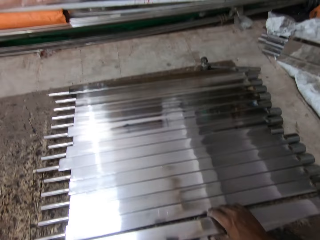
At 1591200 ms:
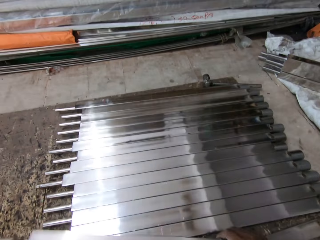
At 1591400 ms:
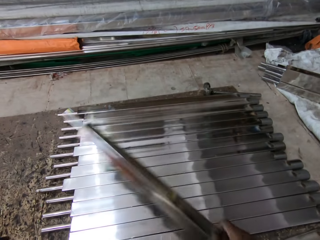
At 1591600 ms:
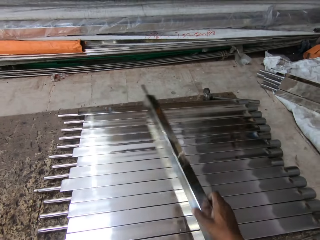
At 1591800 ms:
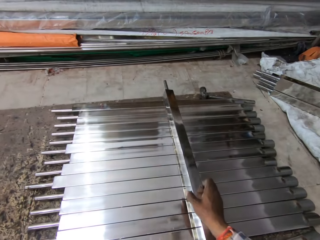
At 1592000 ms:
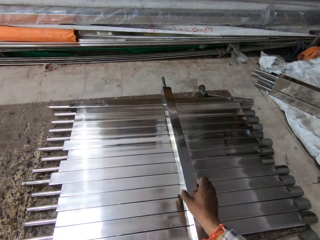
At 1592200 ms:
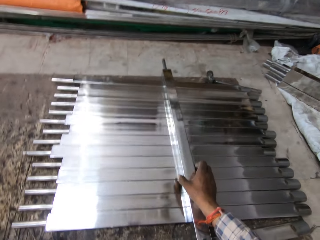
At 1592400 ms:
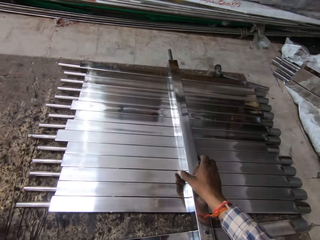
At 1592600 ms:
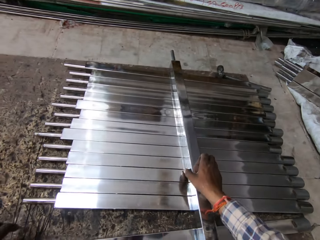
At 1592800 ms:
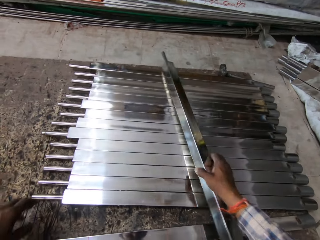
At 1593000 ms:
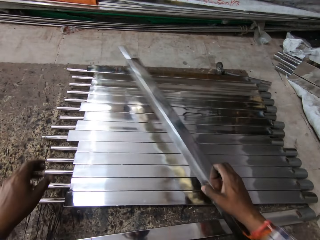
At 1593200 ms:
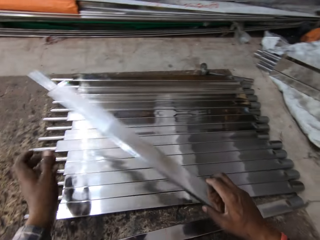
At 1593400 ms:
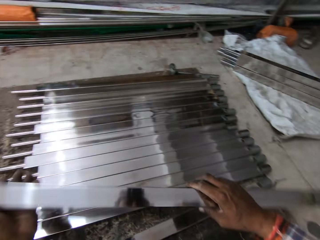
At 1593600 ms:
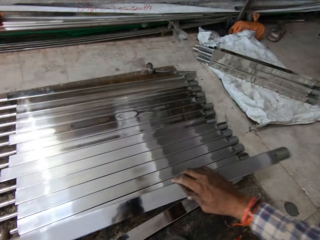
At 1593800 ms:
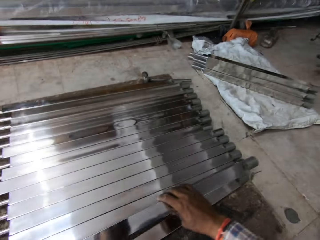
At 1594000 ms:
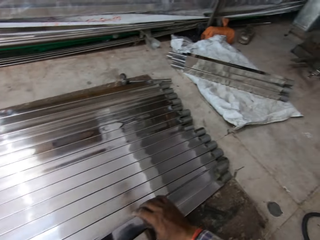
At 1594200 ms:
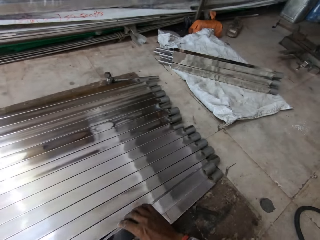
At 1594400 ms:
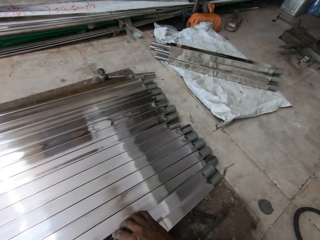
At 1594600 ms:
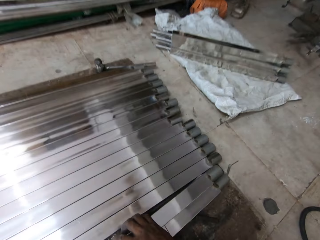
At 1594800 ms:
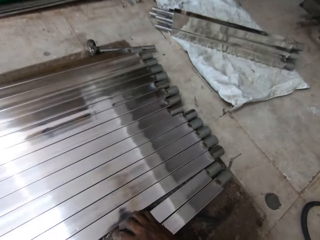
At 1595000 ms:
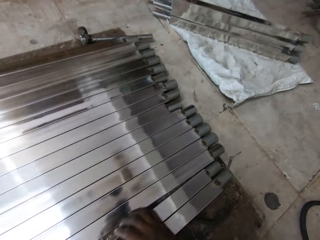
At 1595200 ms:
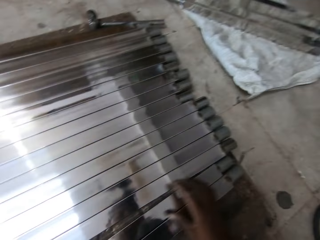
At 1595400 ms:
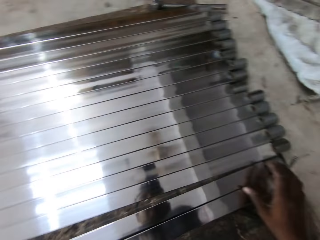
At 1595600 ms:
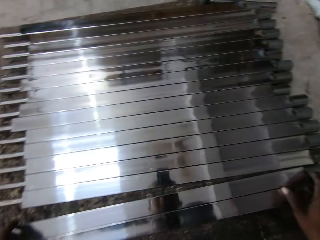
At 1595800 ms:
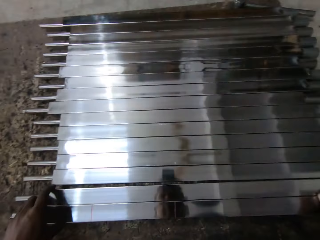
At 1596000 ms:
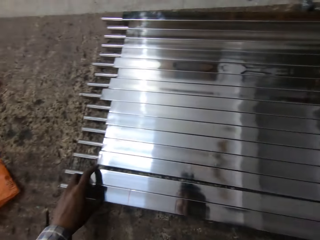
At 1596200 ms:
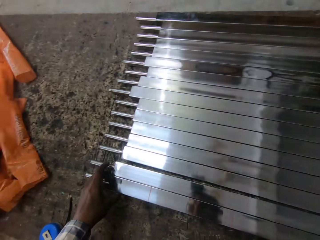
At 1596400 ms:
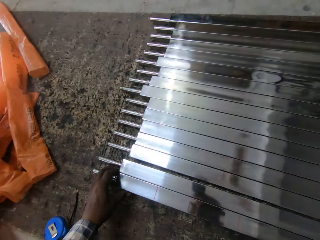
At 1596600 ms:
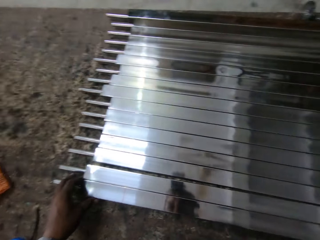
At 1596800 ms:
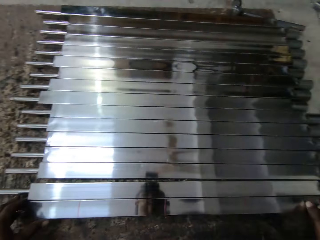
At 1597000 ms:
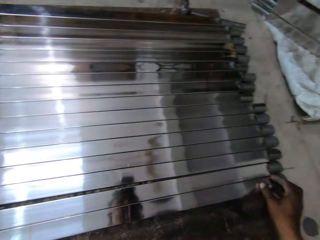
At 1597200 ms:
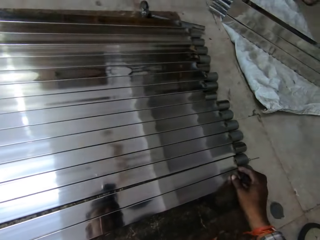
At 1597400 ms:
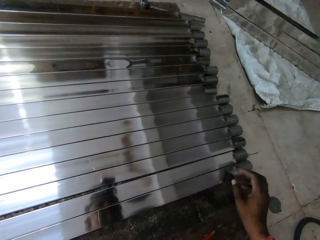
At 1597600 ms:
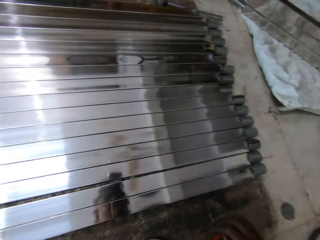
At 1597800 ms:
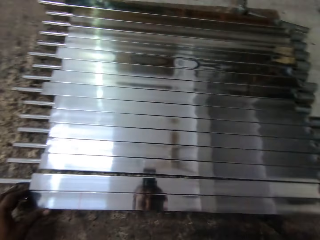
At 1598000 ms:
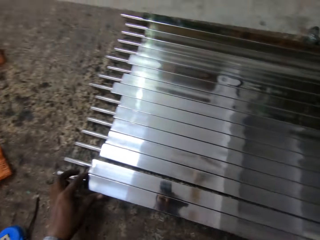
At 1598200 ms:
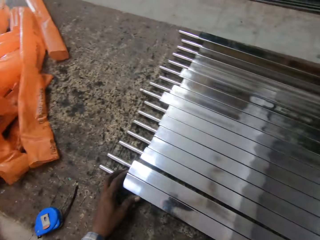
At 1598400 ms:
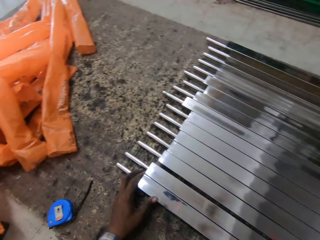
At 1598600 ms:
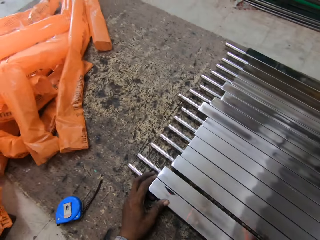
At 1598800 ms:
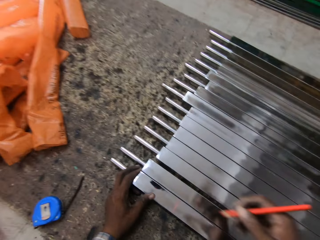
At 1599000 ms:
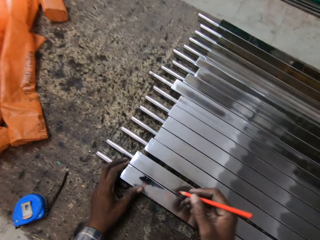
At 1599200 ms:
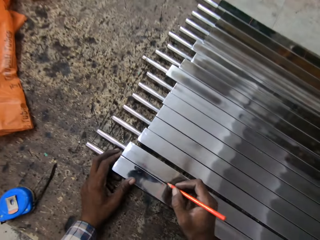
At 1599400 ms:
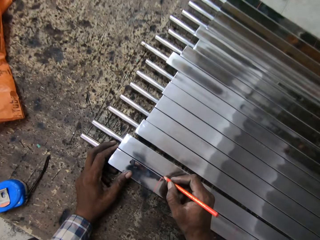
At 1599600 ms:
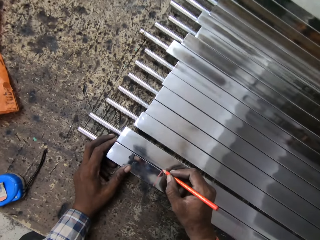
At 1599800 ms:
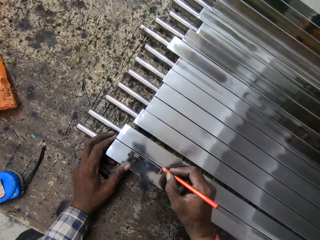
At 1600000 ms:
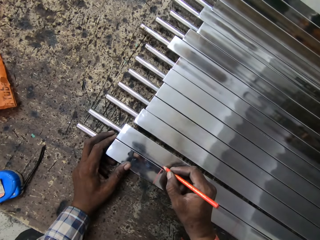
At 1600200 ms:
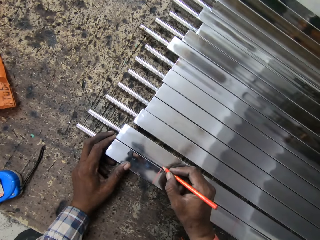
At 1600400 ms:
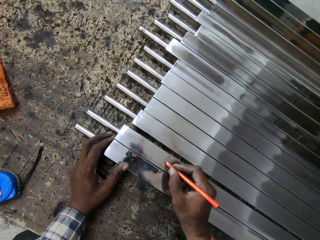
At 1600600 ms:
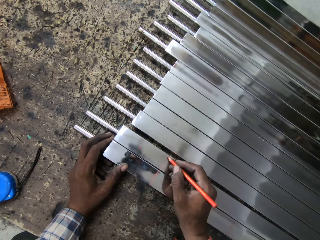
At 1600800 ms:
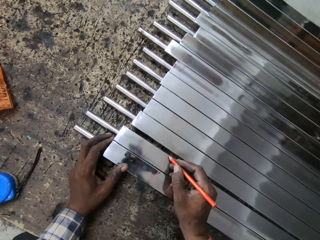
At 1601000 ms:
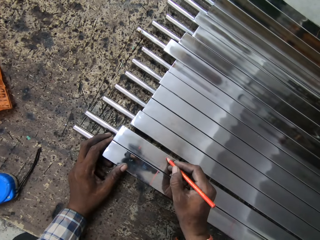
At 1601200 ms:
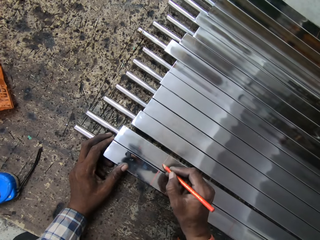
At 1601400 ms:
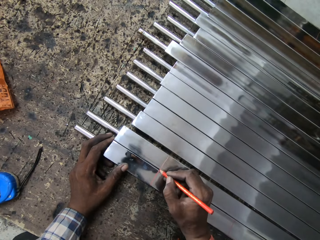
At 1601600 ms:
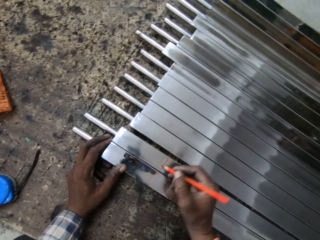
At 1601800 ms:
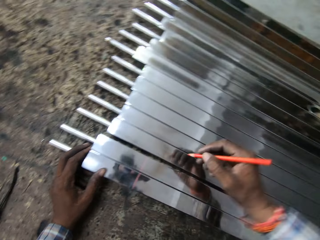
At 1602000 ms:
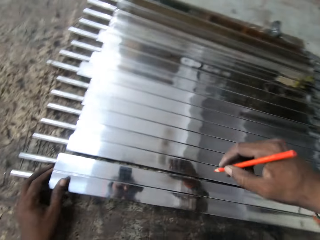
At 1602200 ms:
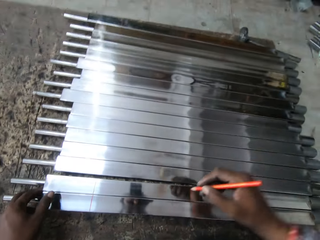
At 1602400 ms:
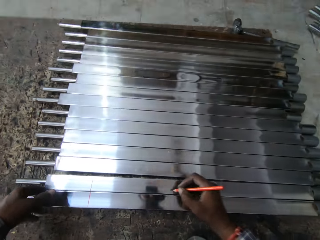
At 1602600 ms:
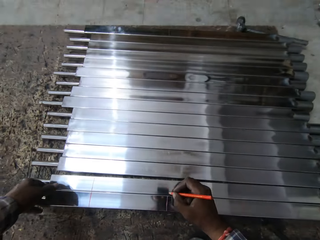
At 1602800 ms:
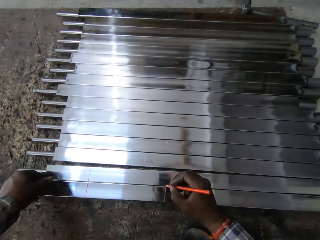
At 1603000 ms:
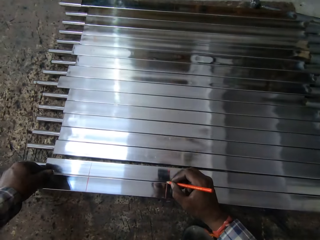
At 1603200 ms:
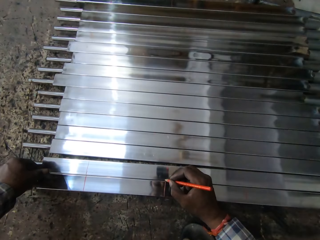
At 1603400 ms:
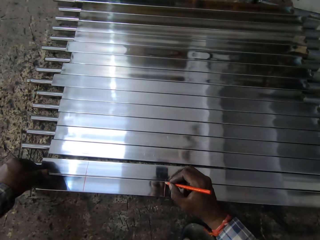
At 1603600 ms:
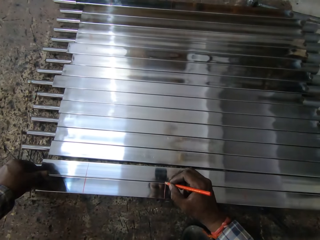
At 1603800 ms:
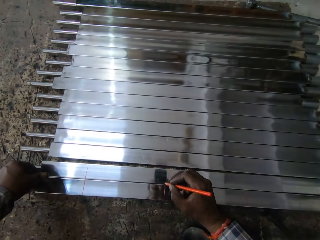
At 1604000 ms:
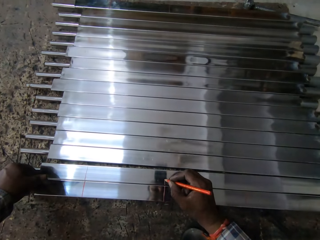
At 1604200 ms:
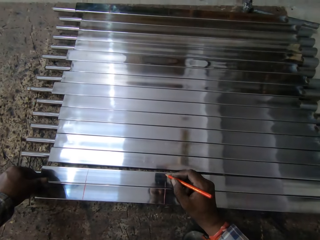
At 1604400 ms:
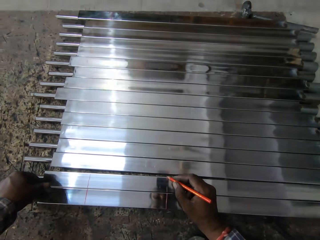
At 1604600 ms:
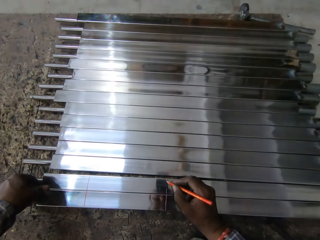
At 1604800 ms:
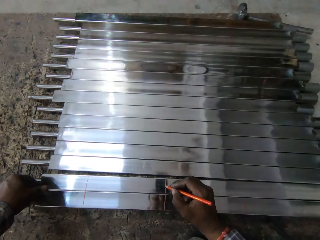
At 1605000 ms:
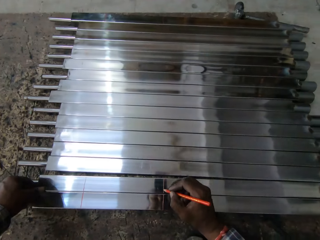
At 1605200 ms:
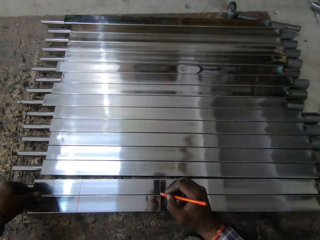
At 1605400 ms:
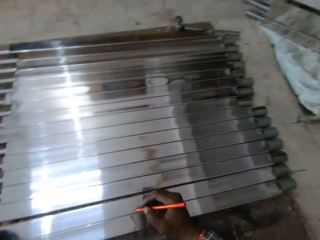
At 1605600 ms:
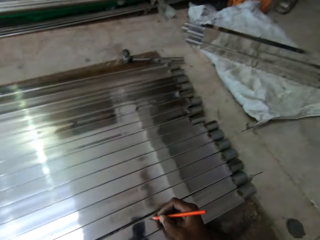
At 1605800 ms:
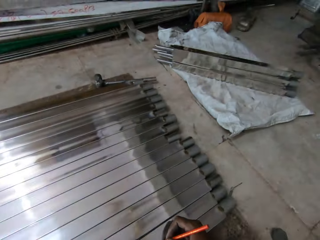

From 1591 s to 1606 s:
The camera wearer puts a metal on top of others. They pick up the metal and put the metal down. They draw a line on the metal with a pencil. They draw a line on the metal again.

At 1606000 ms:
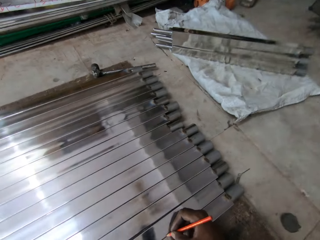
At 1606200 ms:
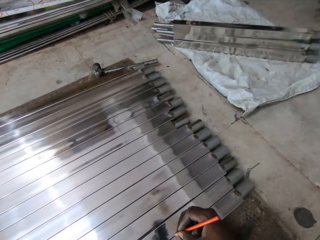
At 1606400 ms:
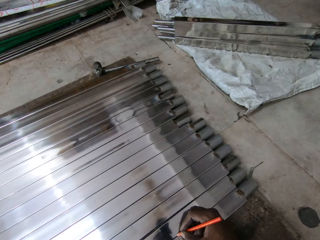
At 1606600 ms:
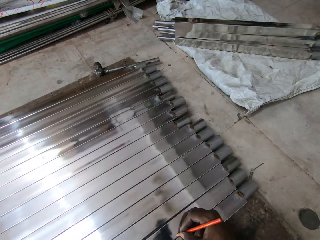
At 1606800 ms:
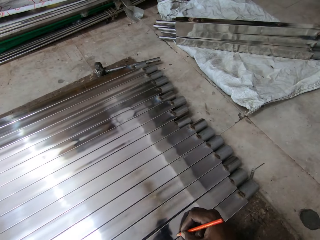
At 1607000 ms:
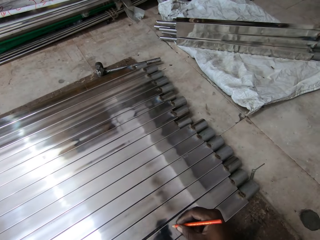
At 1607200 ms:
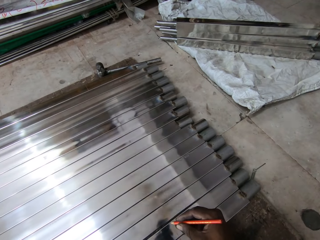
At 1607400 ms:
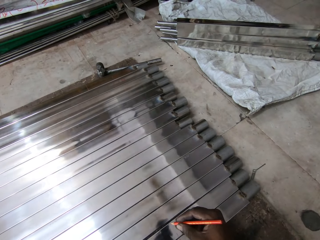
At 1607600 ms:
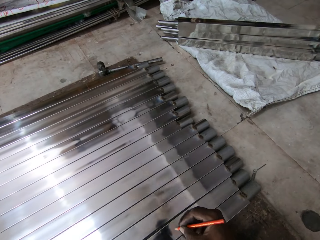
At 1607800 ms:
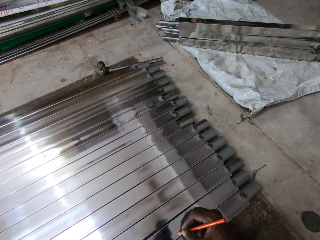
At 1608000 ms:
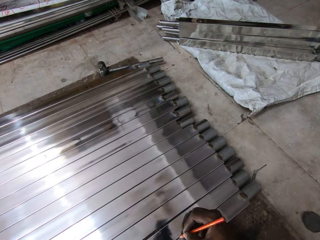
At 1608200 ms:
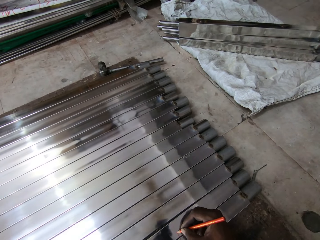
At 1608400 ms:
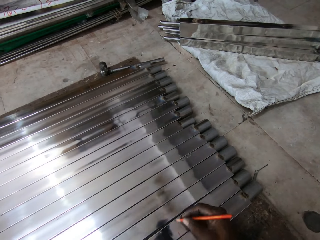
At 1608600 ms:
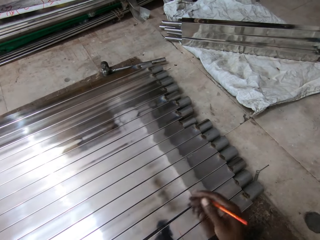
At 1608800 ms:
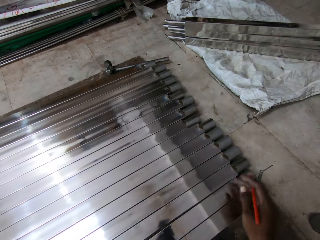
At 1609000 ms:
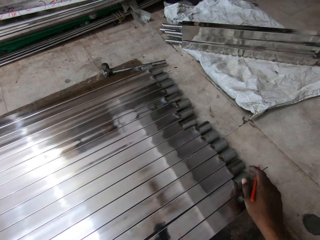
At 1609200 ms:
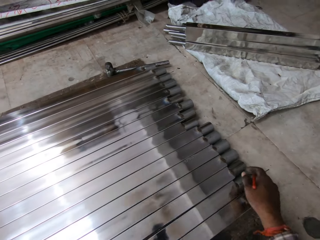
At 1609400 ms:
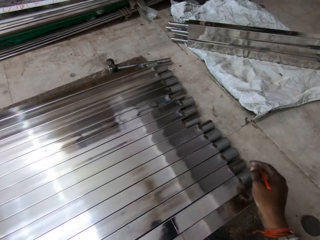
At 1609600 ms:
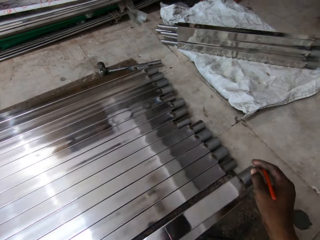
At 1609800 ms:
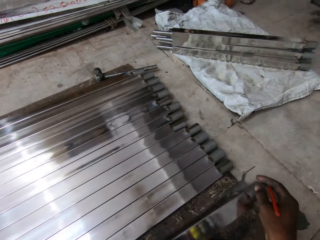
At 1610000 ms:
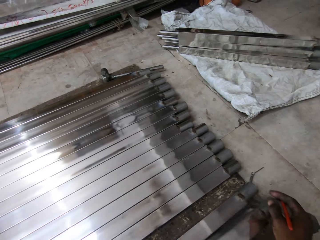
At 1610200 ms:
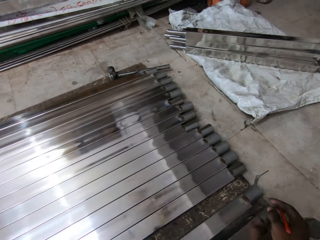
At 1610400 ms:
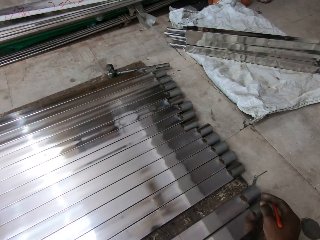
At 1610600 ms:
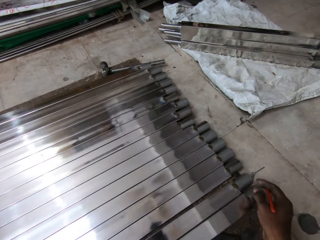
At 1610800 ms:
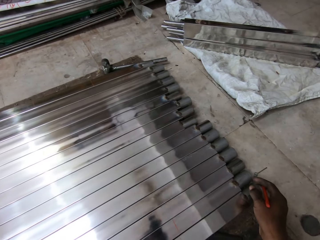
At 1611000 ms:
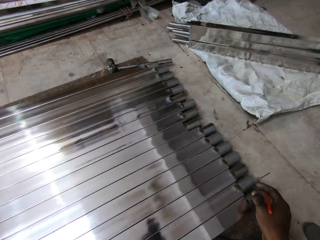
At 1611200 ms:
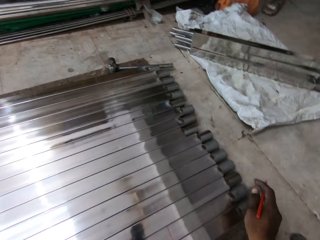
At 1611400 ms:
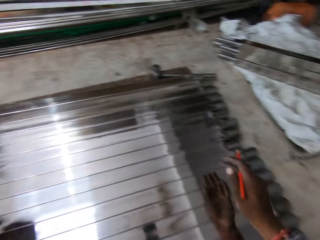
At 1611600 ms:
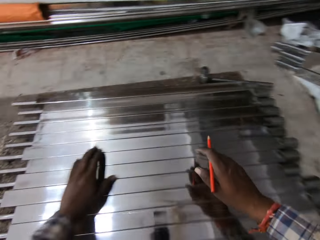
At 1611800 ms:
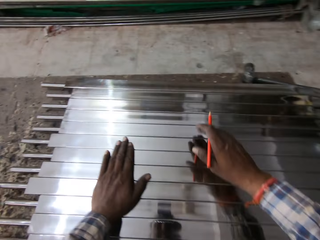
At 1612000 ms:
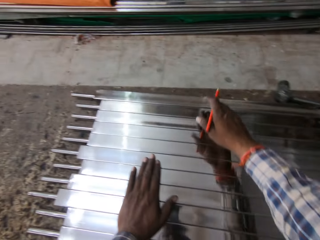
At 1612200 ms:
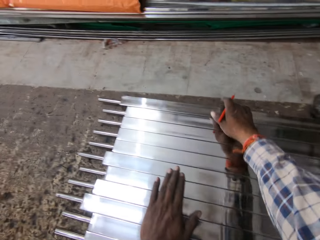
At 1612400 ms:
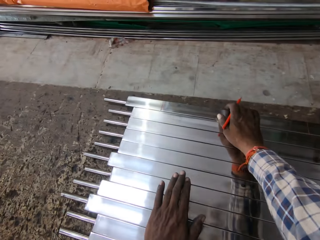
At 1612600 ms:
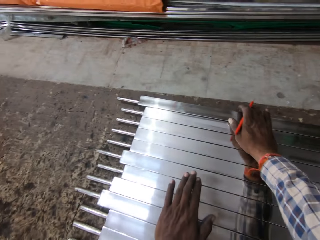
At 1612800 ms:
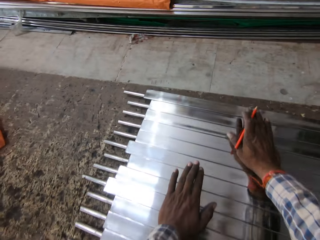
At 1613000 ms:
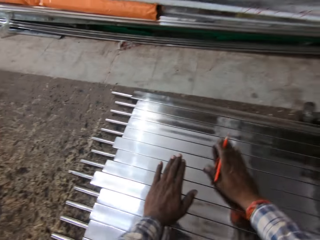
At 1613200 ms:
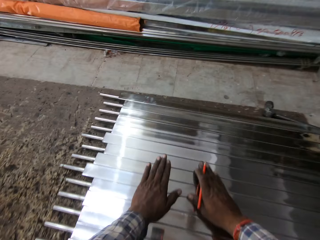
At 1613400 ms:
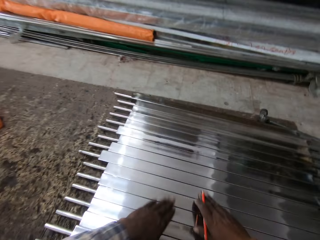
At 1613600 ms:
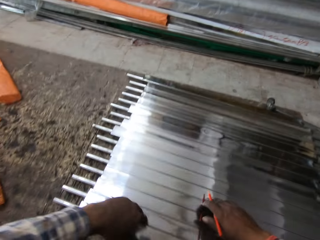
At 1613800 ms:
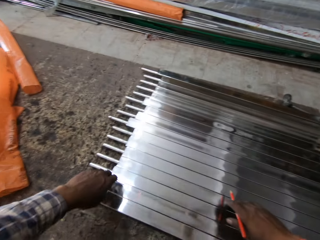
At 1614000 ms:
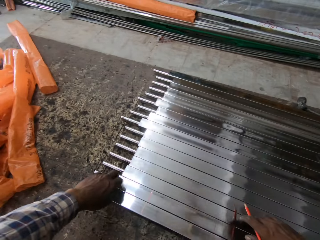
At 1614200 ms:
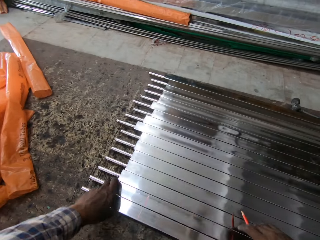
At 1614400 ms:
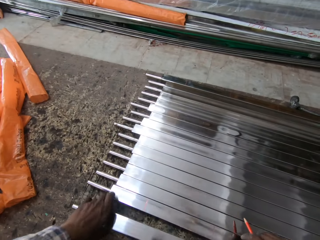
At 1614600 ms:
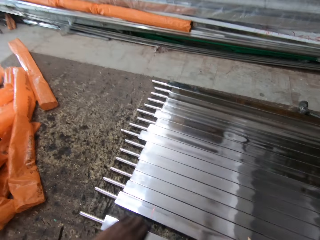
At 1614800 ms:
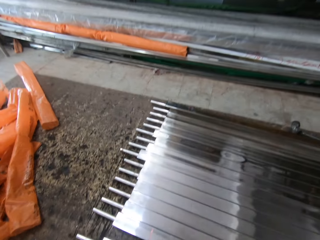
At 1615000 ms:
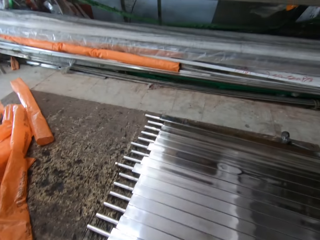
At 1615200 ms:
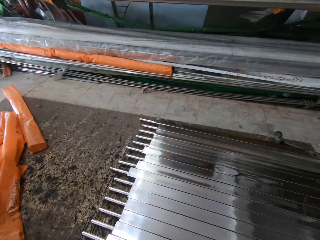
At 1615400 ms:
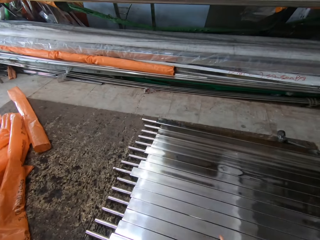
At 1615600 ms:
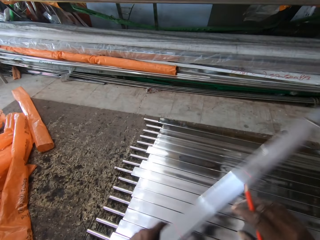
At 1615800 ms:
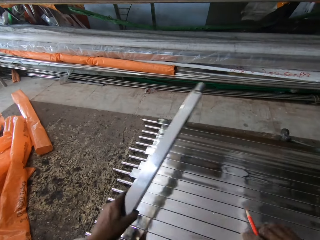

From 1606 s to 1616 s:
The camera wearer draws a line on a metal. They pick up the metal, push the metal with another, and adjust metals on the floor. They touch the metal. They pick up the metal.
